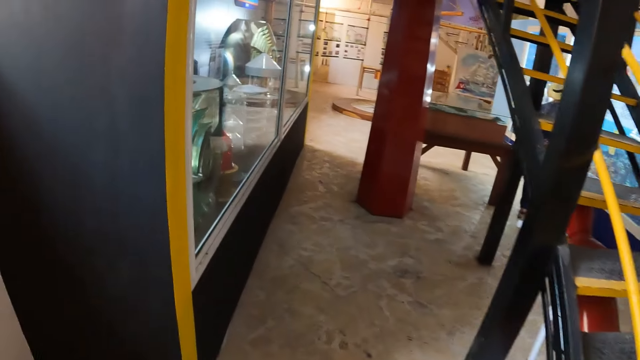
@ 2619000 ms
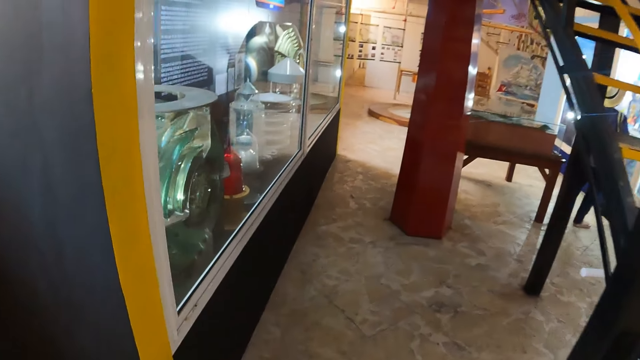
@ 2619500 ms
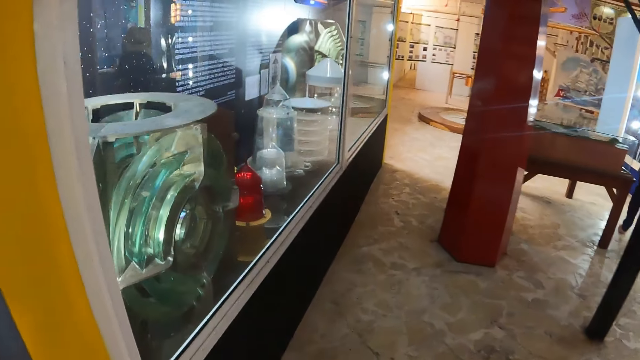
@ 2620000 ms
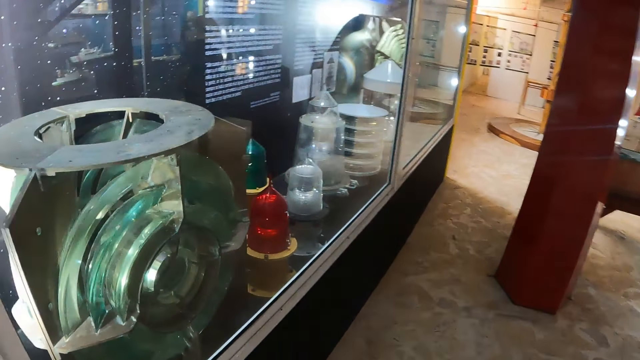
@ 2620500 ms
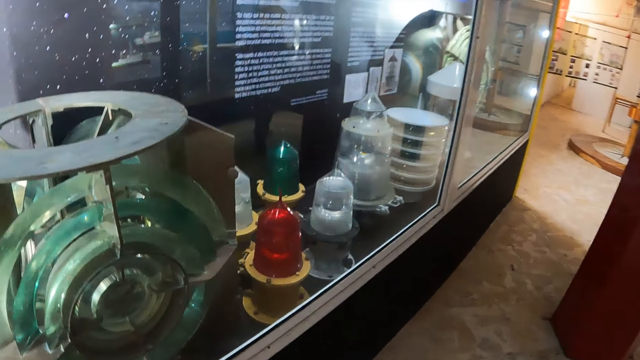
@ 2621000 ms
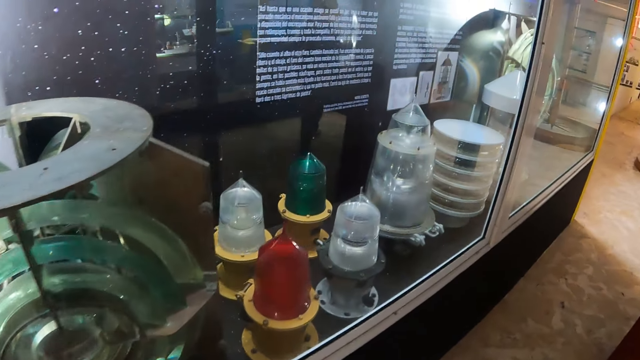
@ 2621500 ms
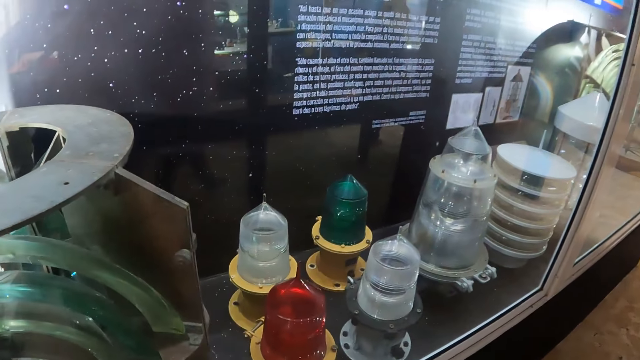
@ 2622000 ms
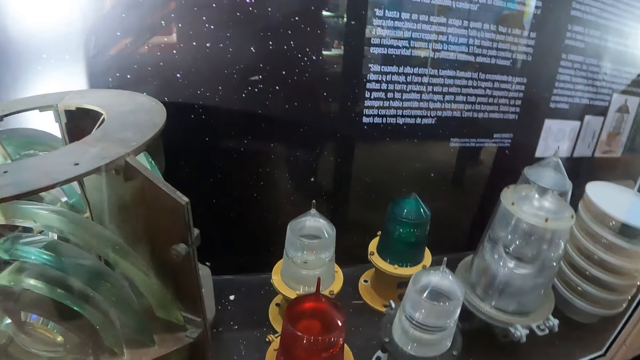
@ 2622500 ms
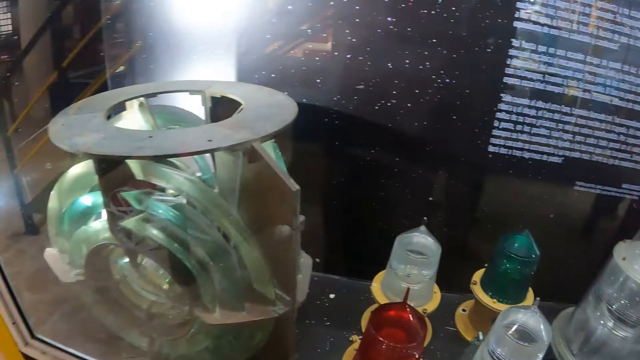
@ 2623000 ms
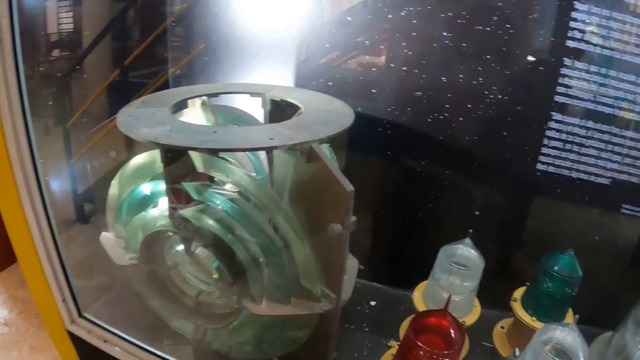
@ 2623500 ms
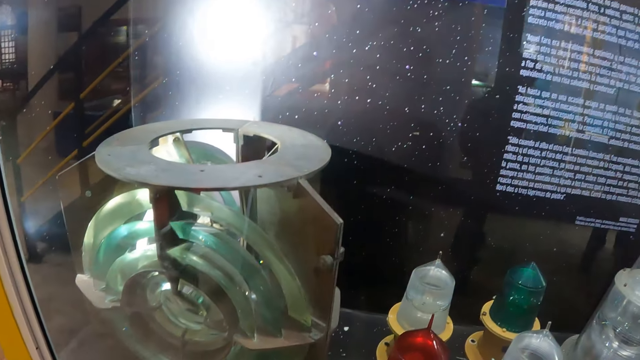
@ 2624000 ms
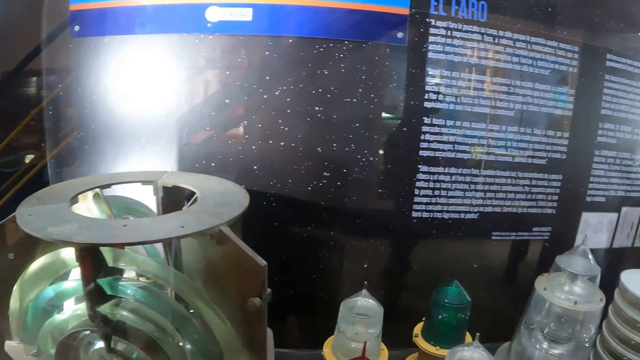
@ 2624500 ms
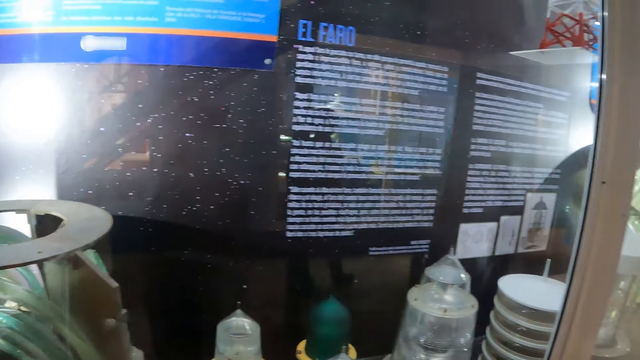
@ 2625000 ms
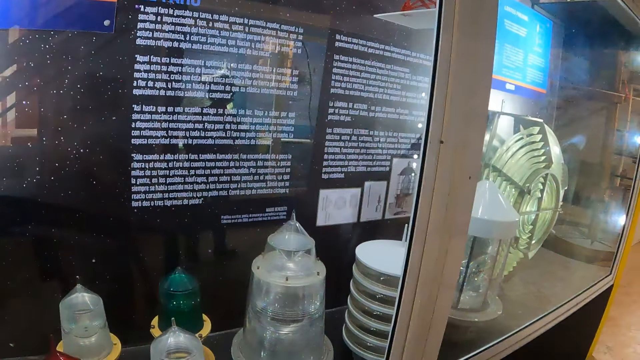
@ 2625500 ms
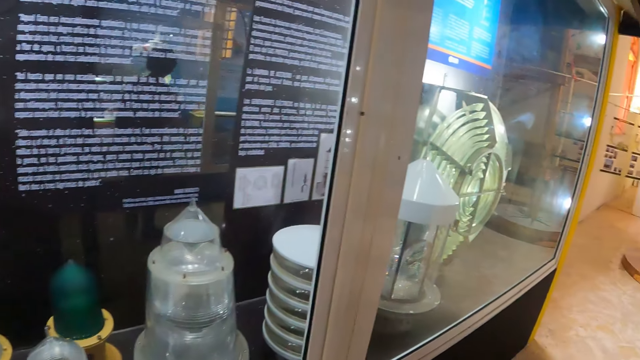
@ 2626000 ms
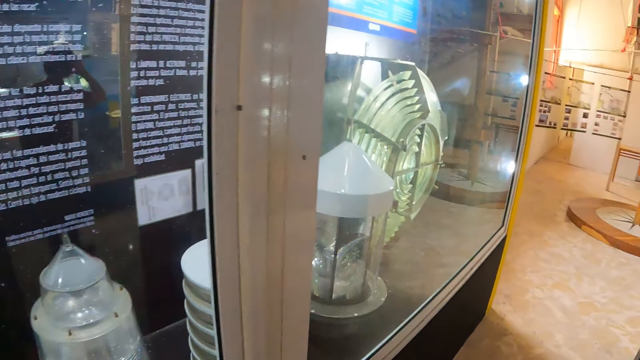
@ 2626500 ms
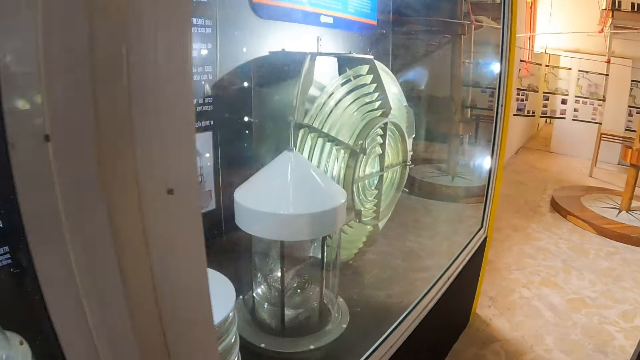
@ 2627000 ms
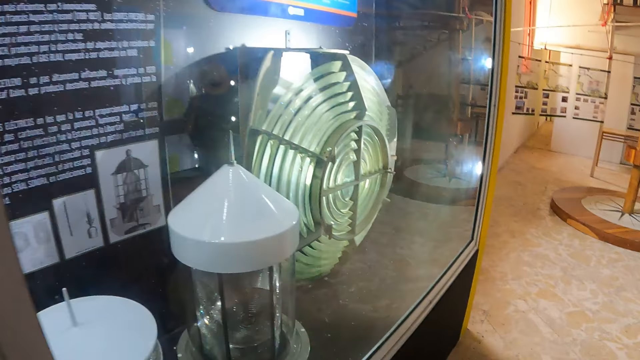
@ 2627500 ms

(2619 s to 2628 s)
The camera wearer looks at the lightings in the cupboard. They look around.

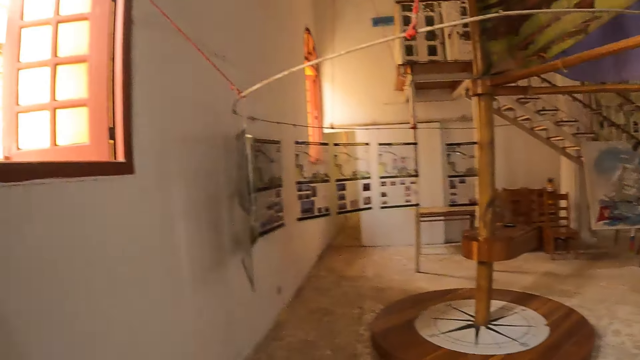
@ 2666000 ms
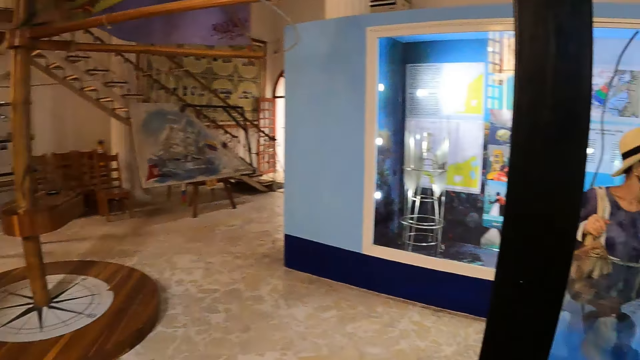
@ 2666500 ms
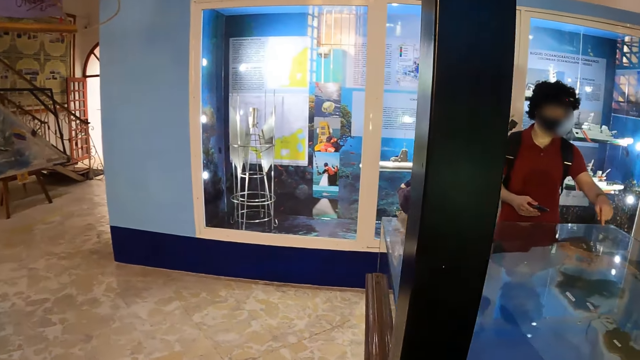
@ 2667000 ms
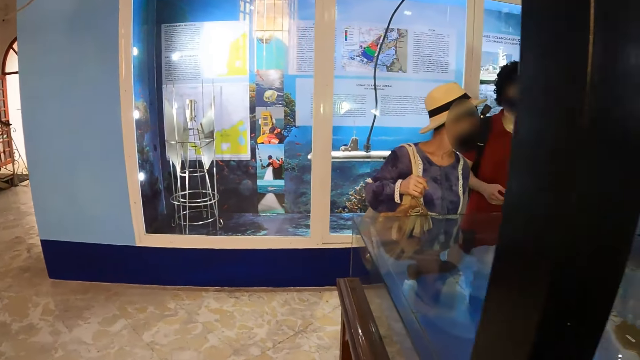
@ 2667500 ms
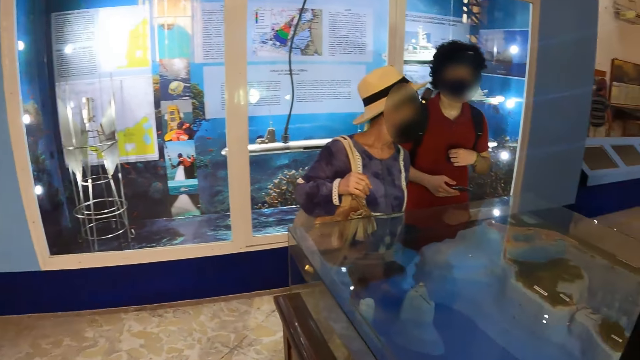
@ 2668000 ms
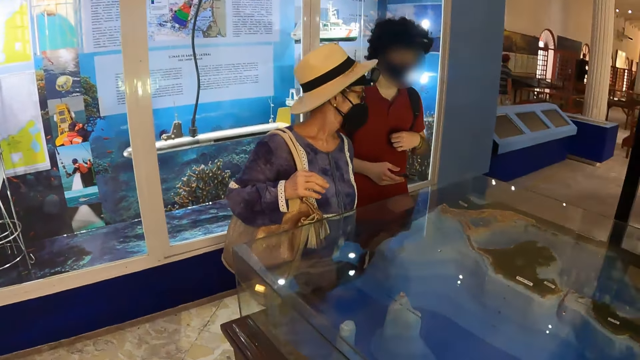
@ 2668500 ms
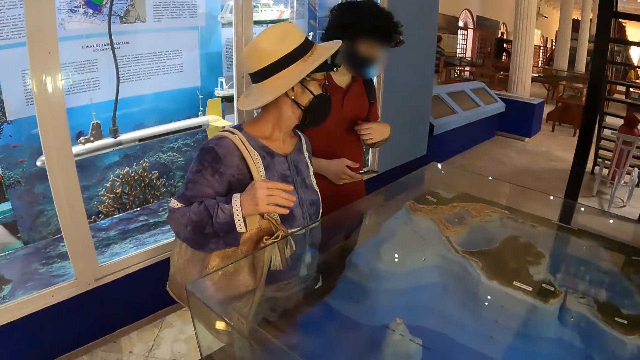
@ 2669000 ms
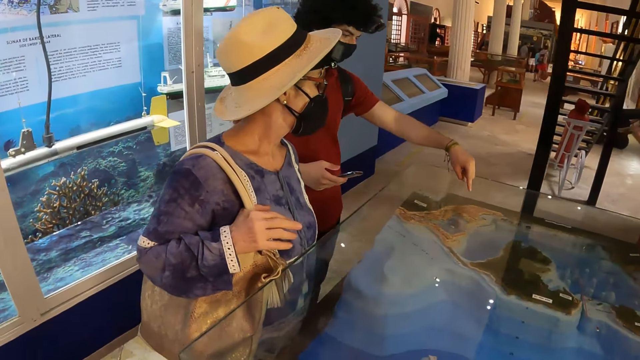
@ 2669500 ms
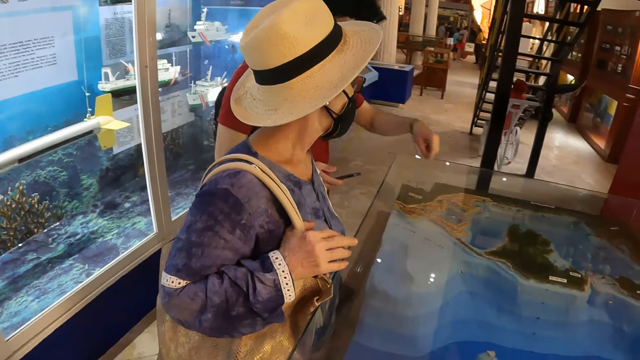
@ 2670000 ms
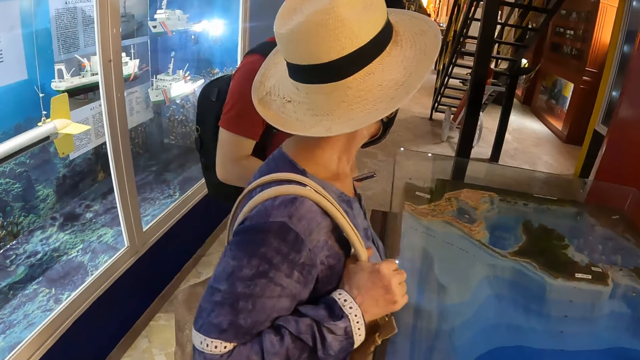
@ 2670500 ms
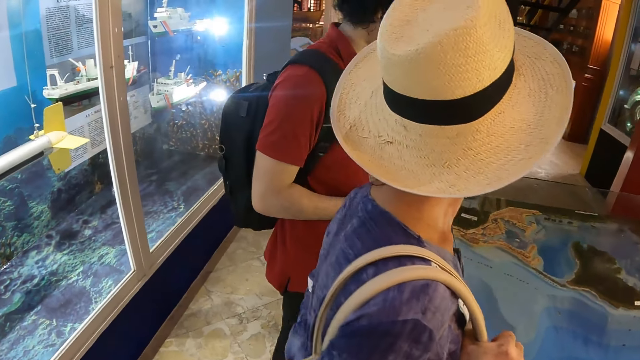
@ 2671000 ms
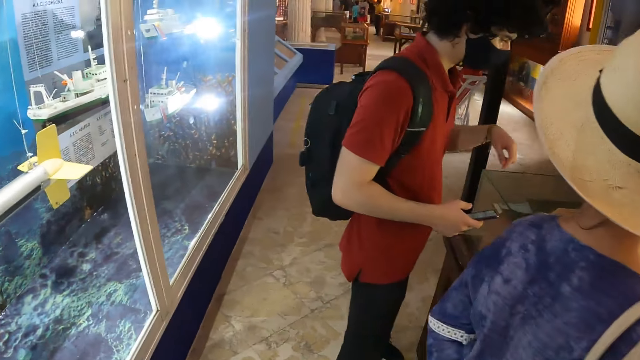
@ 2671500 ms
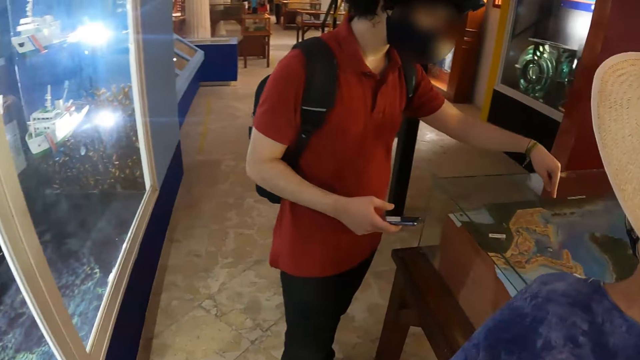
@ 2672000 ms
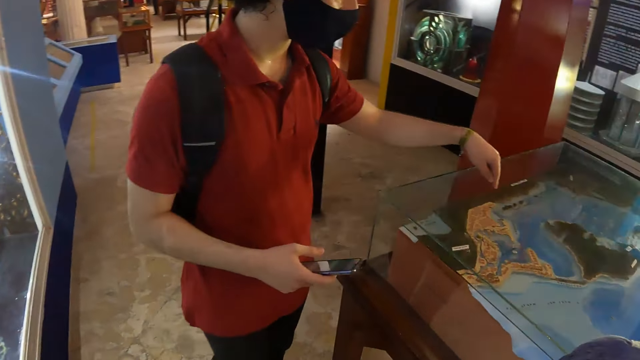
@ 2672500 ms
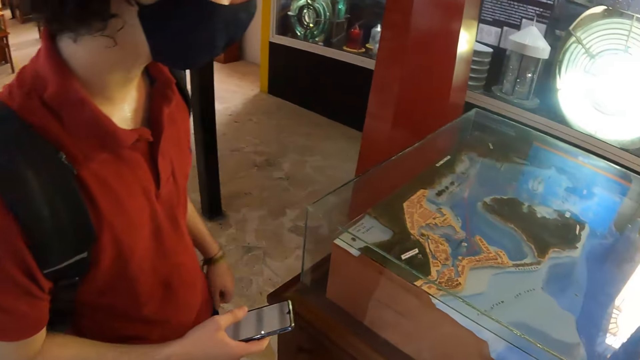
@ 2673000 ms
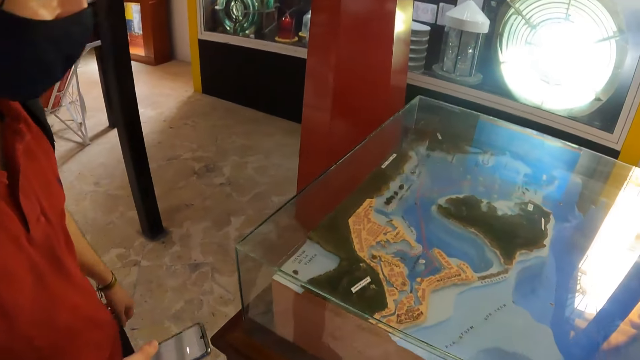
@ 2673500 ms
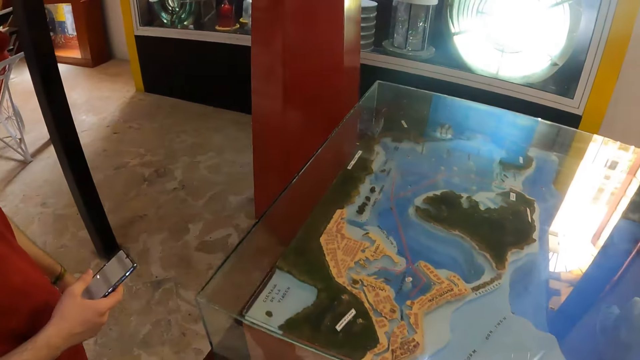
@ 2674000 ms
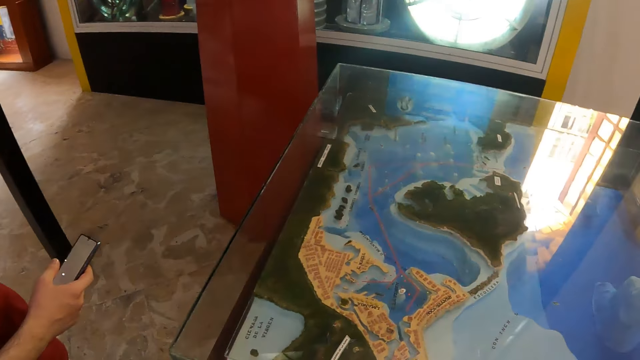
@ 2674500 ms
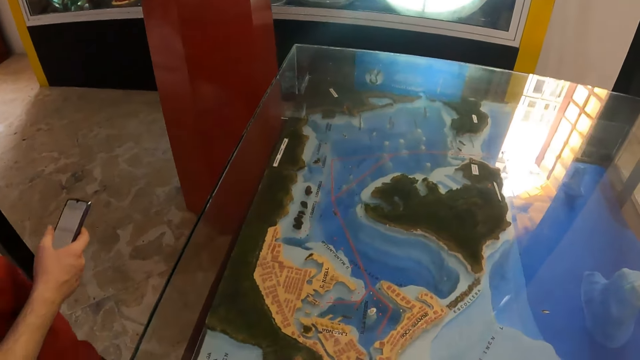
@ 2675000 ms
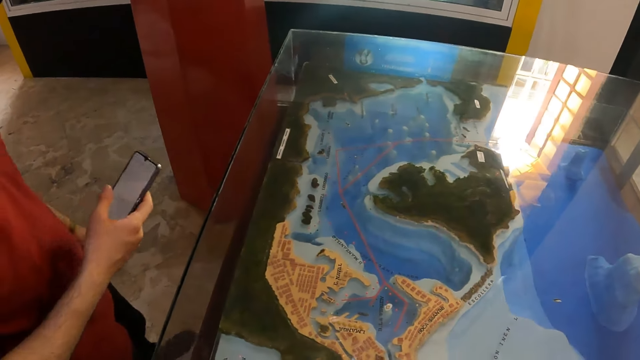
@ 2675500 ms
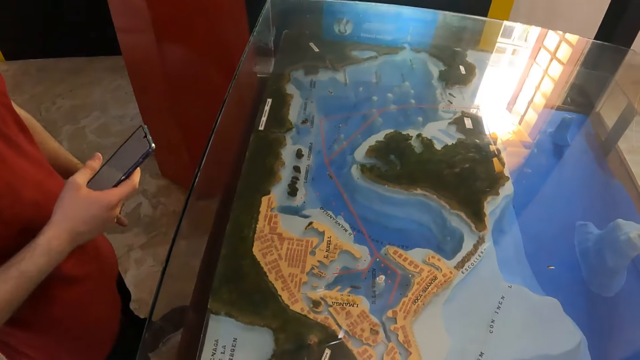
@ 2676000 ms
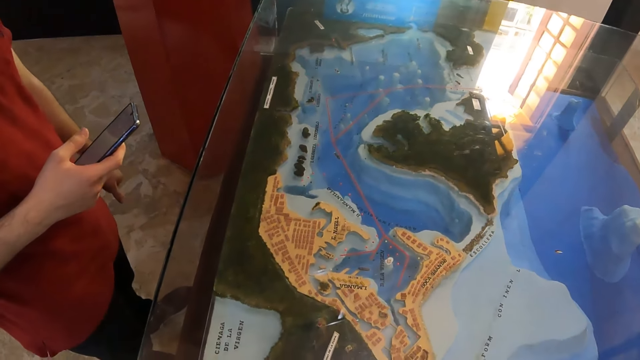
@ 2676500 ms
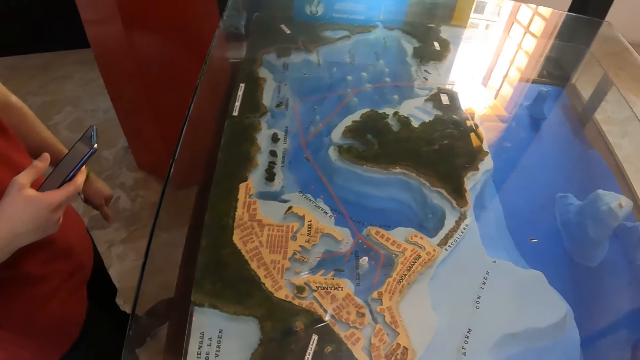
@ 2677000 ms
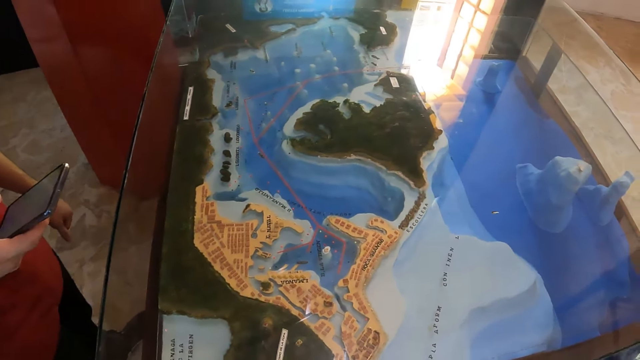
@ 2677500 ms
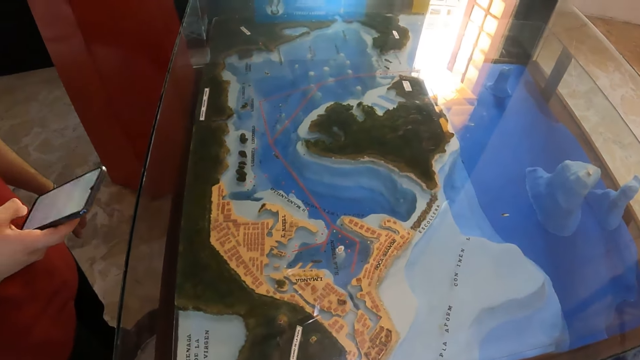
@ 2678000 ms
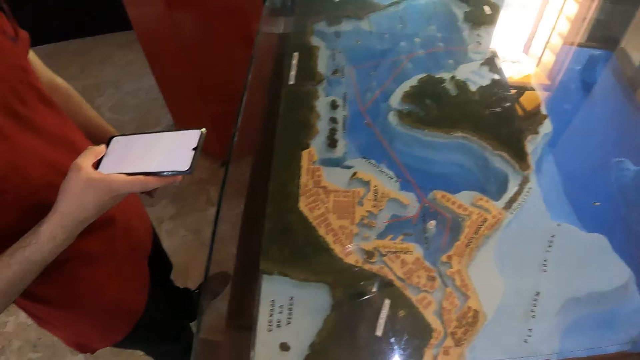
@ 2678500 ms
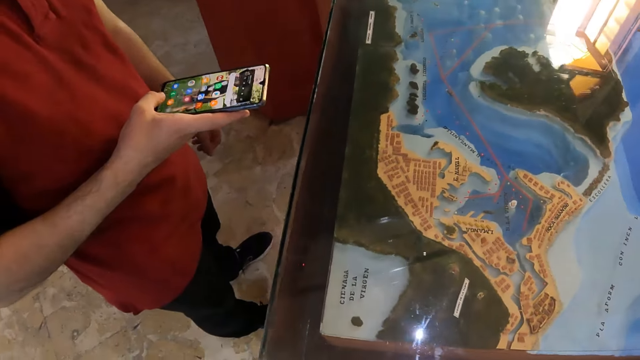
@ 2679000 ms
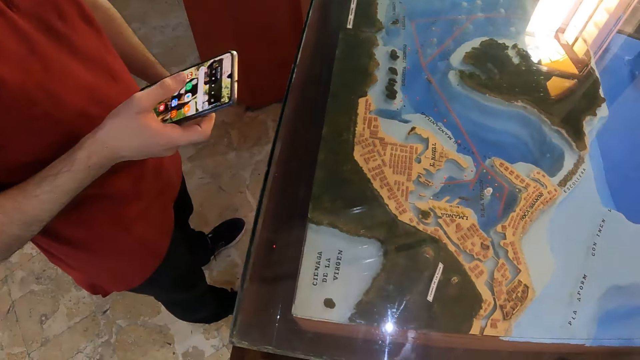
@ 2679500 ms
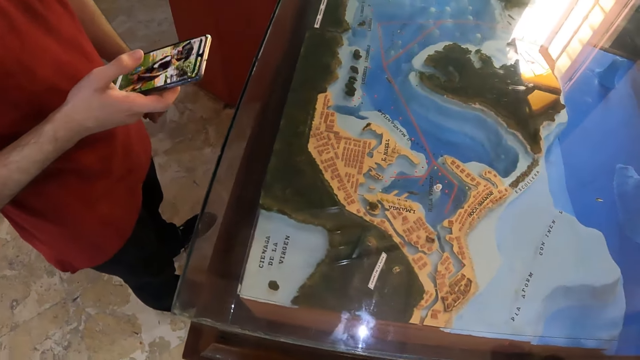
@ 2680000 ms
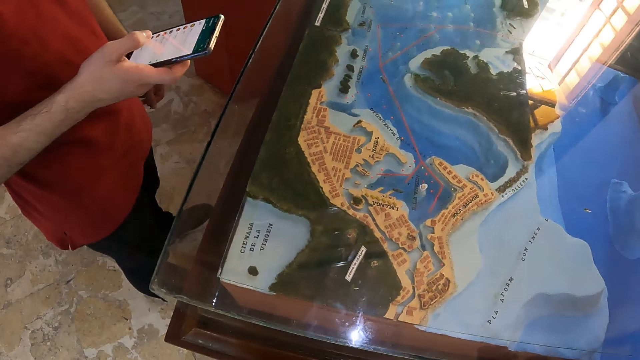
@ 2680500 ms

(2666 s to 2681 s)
The camera wearer walks towards the man and the lady. A person interacts with another person. The man points at the table with his left hand. The first person operates the phone. The man scrolls the phone with his right hand.
